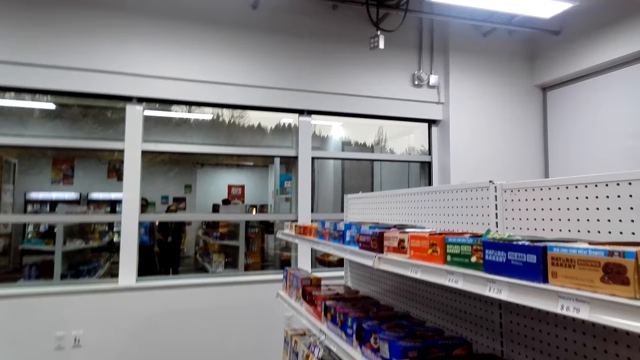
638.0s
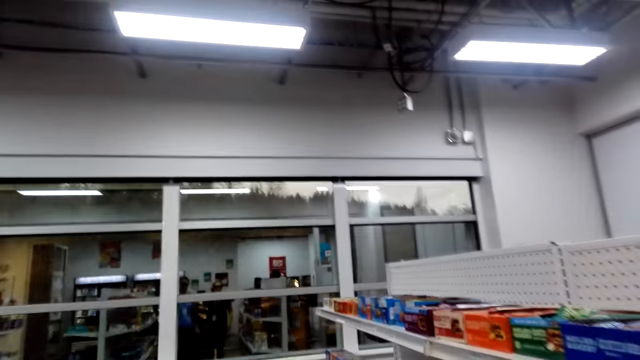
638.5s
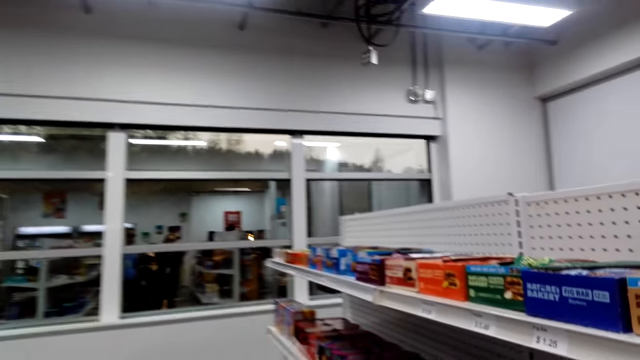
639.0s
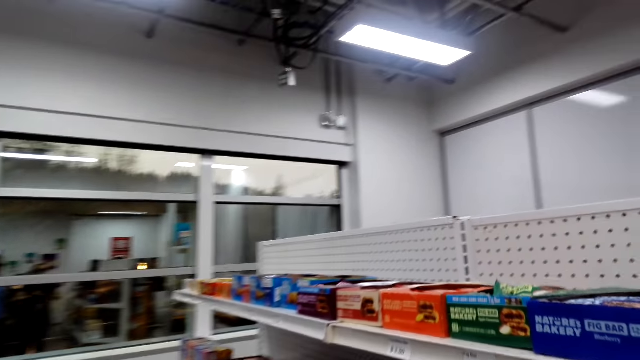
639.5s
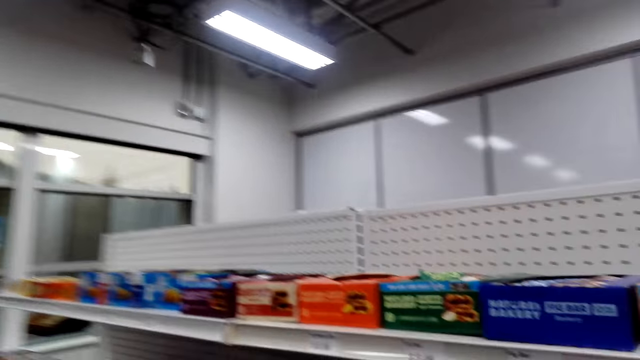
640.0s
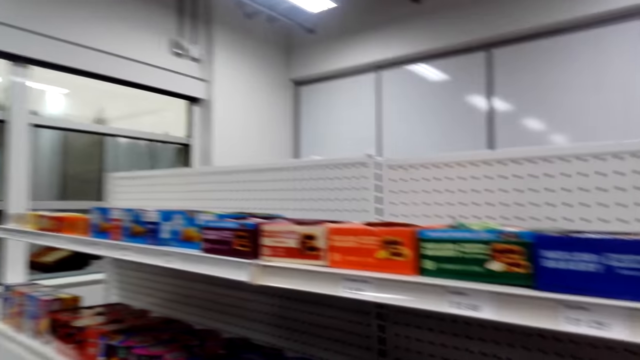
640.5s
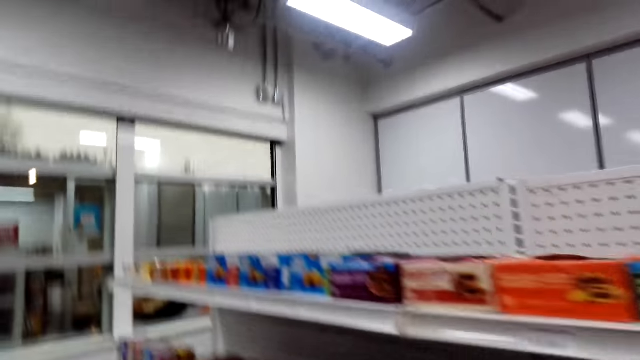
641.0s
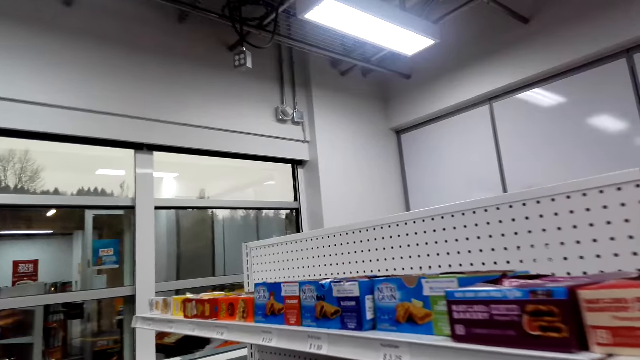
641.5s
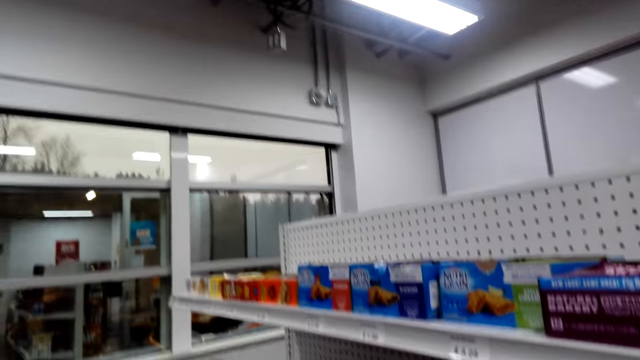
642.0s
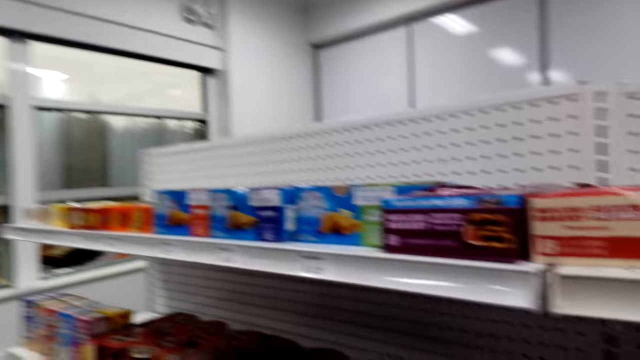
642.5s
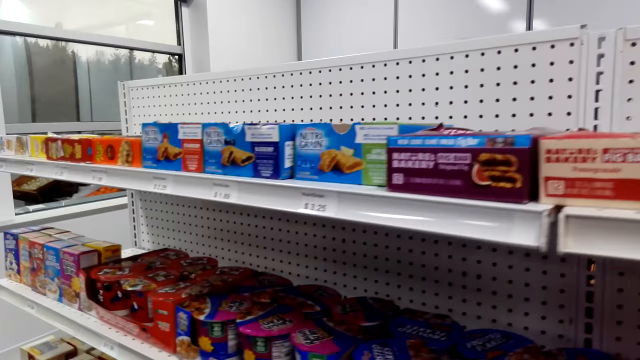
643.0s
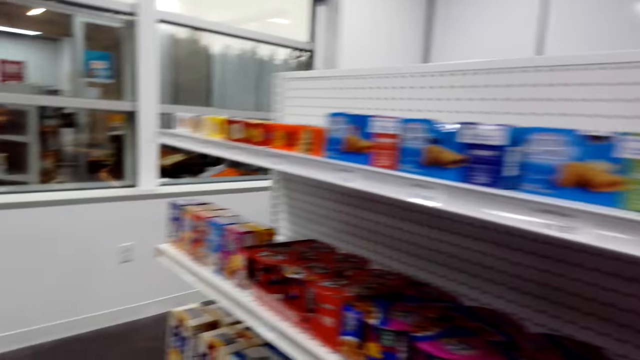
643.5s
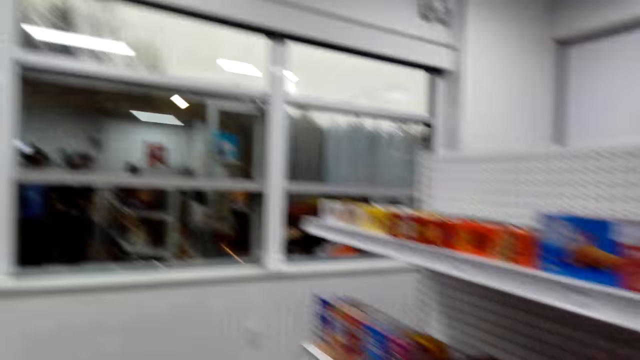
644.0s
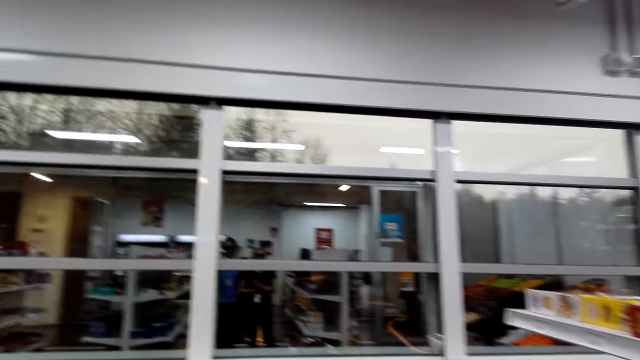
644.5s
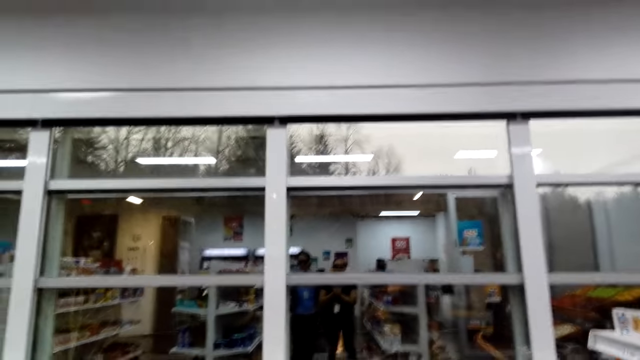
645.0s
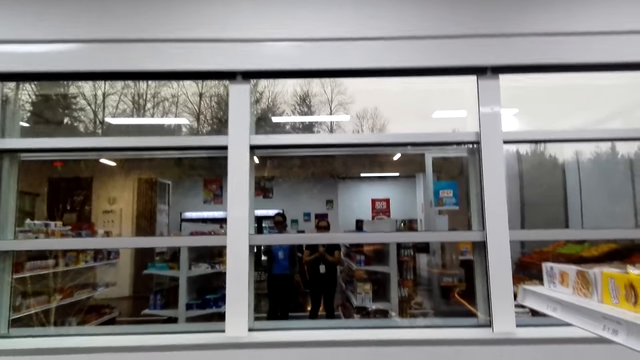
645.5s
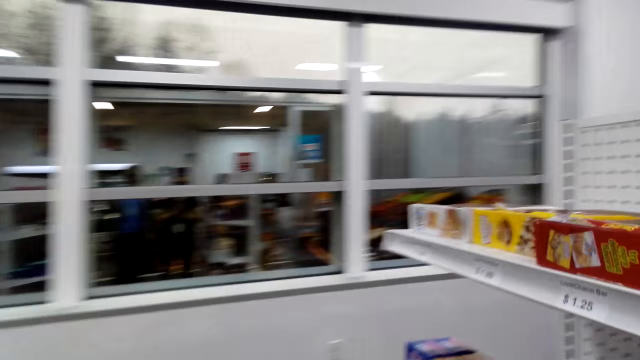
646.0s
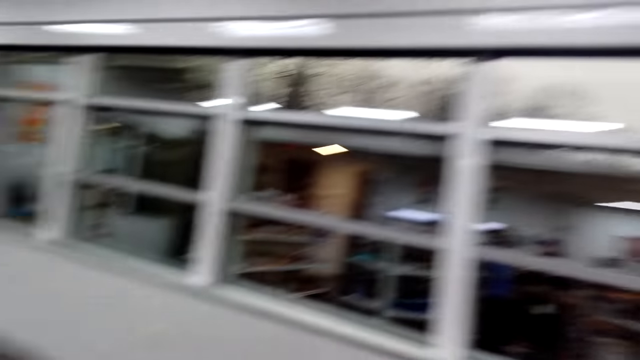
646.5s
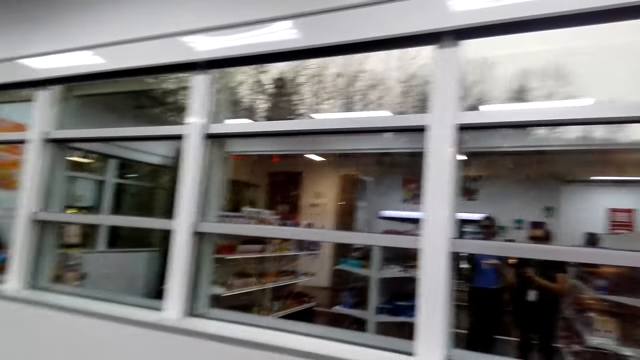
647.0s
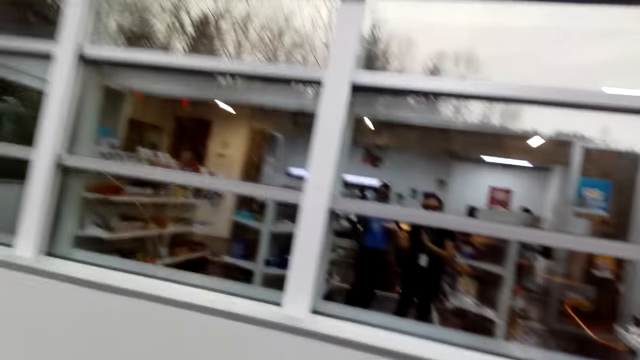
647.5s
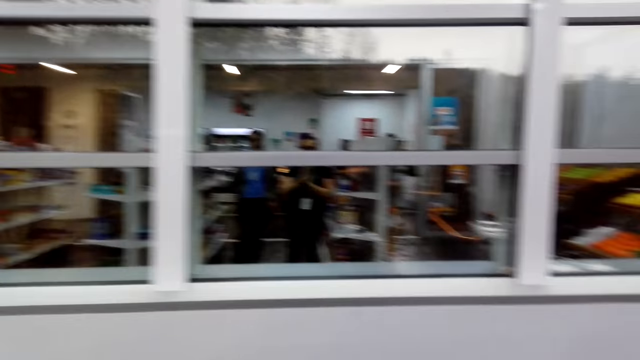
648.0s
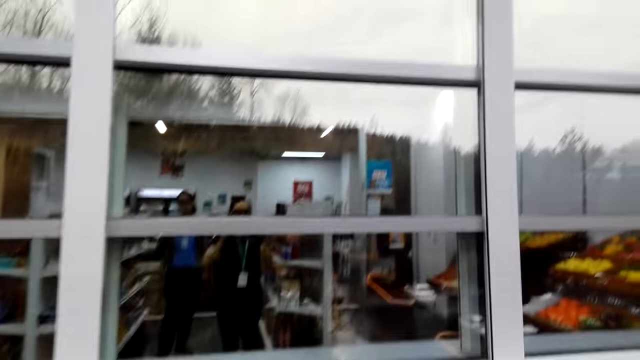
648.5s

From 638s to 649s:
The camera wearer walks around. A lady talks to the camera wearer. The camera wearer talks to the lady.

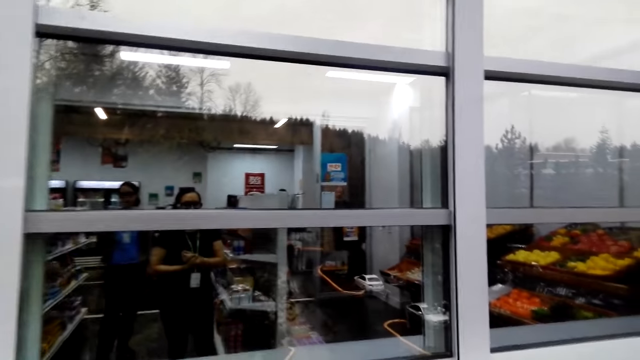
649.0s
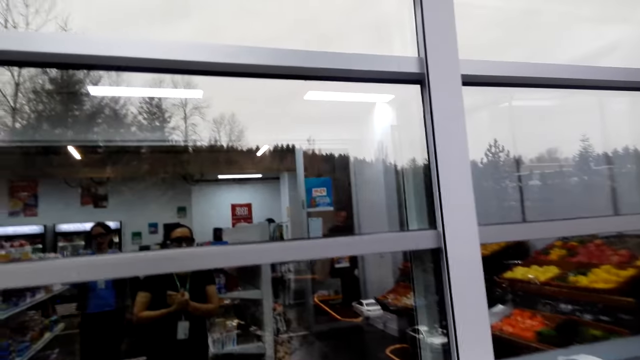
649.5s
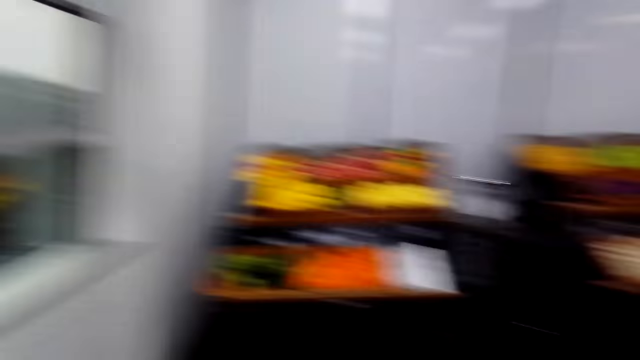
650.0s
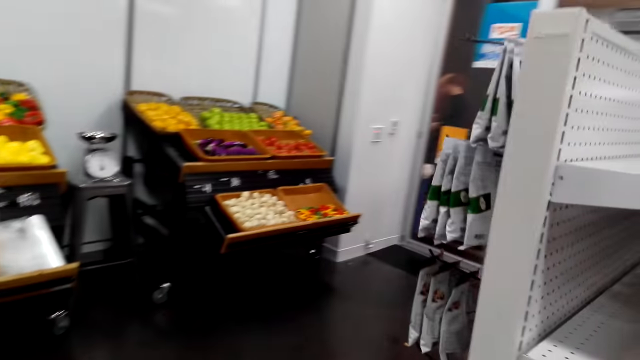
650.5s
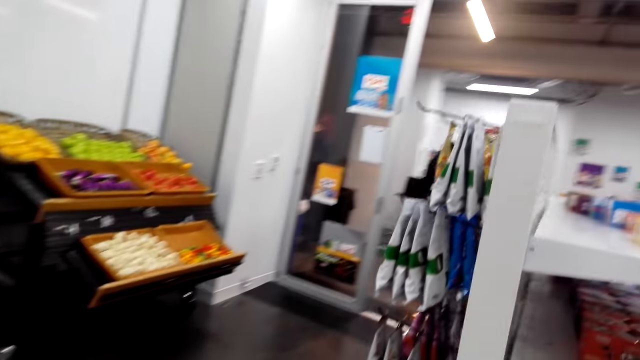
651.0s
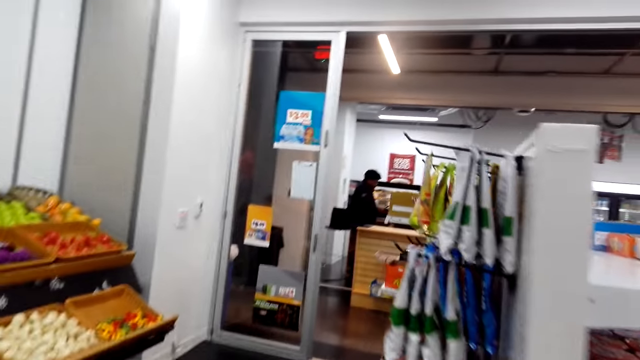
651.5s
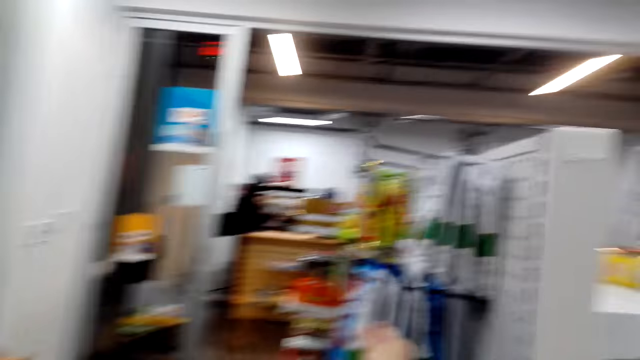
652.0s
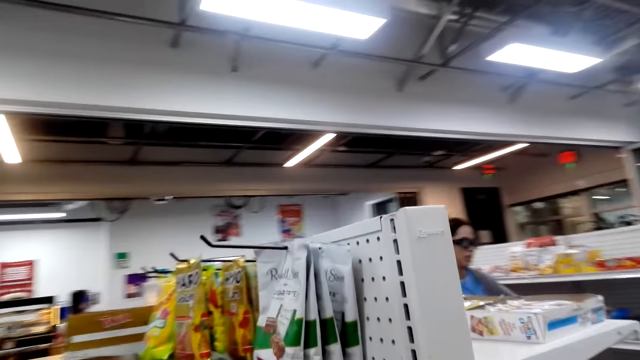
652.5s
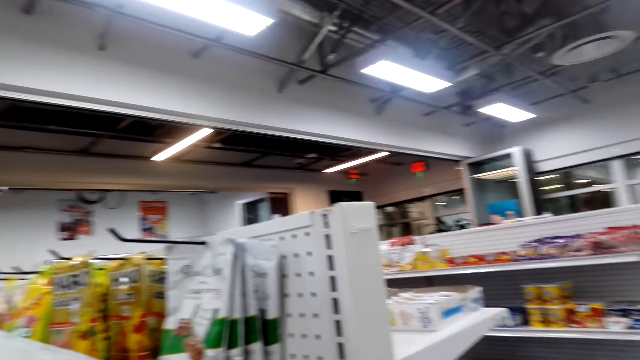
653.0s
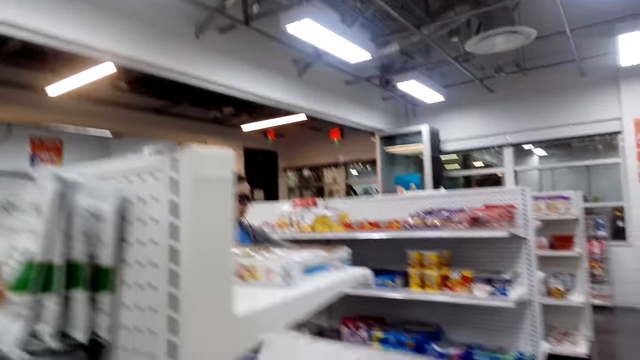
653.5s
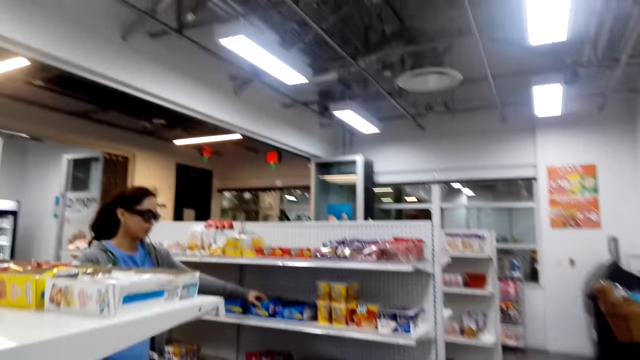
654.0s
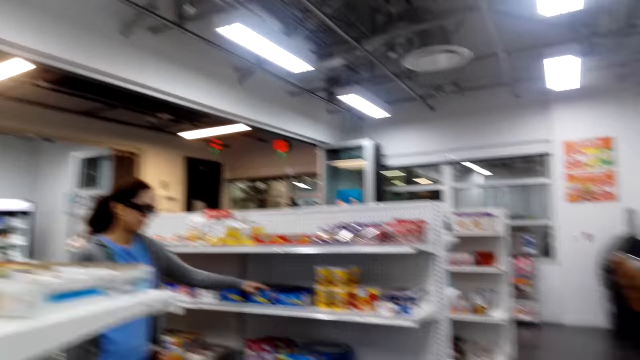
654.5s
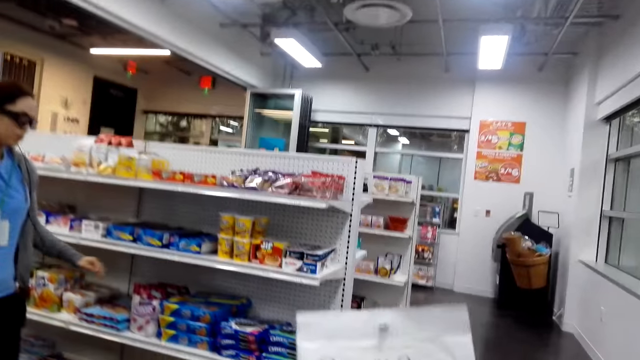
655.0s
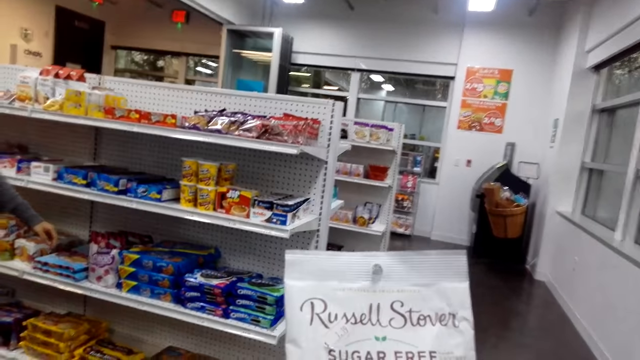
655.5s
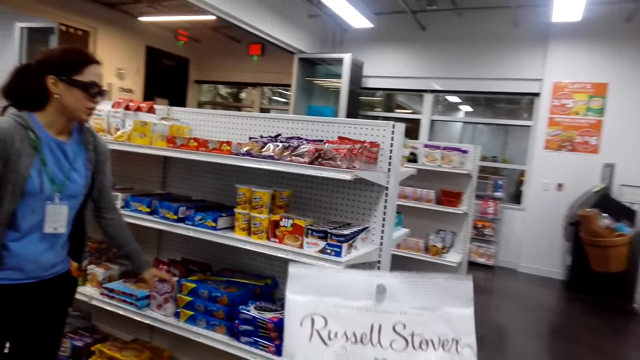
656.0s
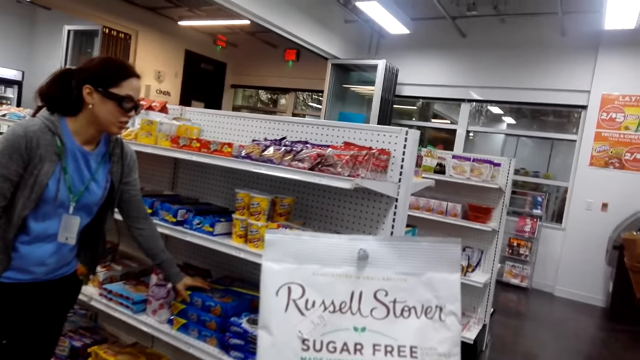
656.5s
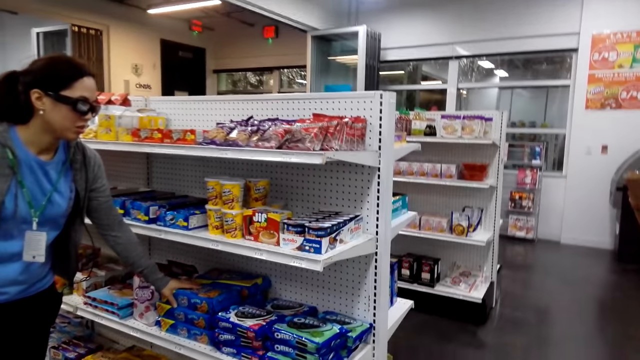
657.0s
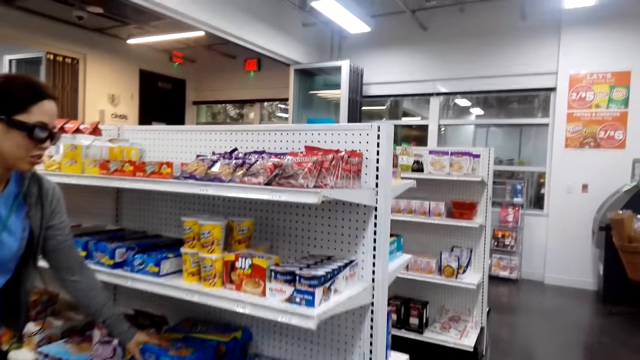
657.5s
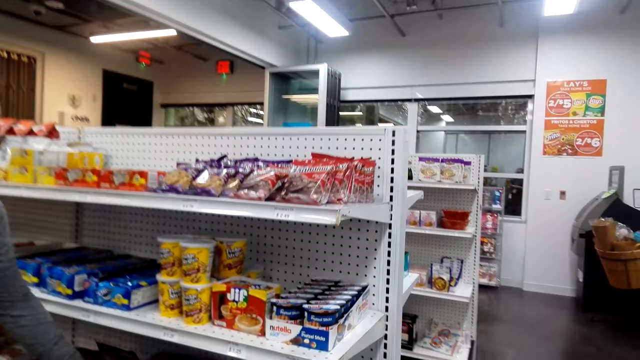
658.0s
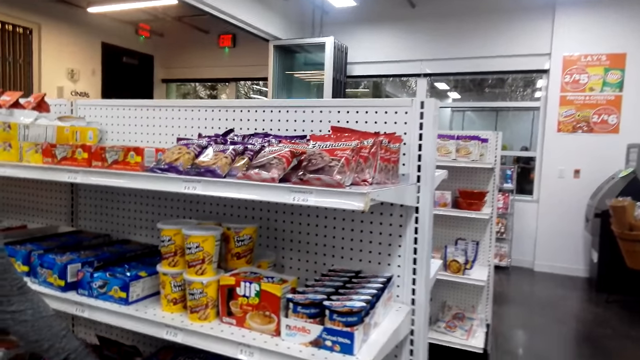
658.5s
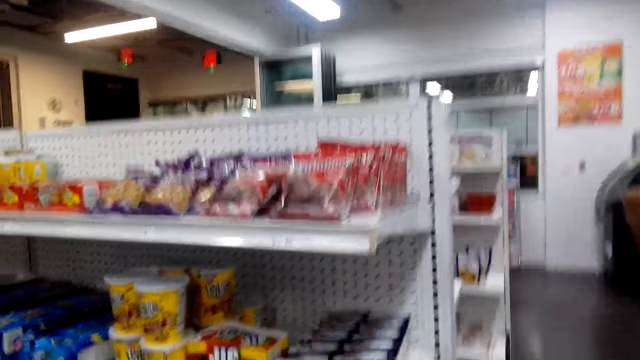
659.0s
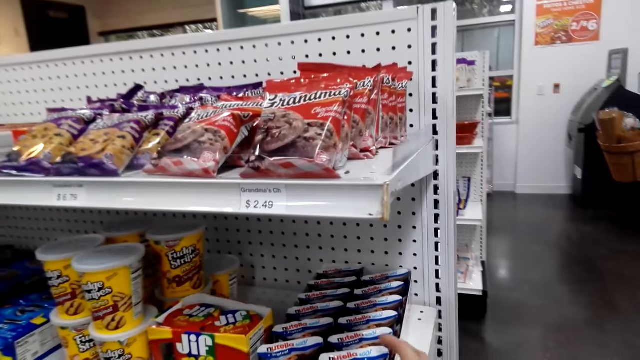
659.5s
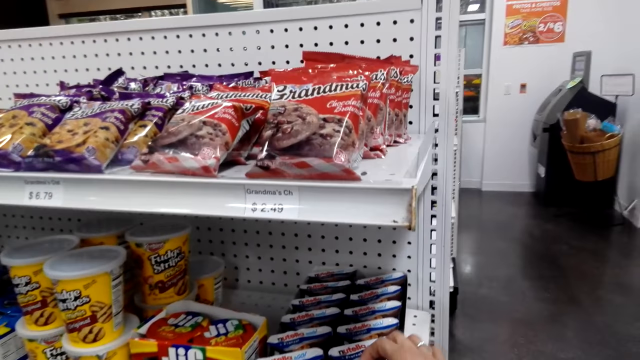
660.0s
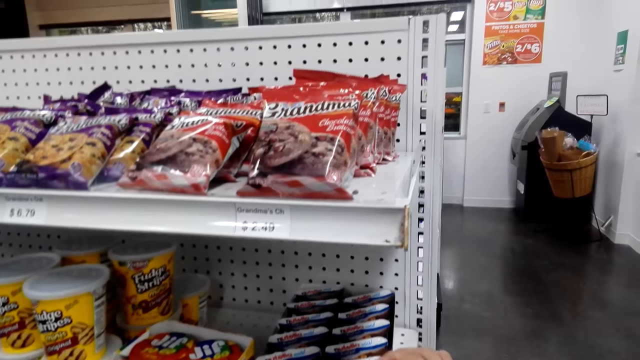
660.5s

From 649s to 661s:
A lady talks to the camera wearer. The camera wearer raises a hand. The lady lowers her hand and puts something on the shelf. The camera wearer lifts a packet. They hold some chocolates. The lady talks to the camera wearer. The lady picks up something.
